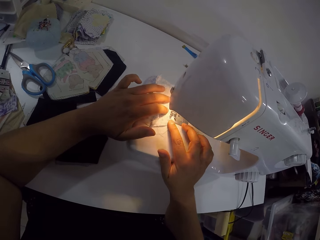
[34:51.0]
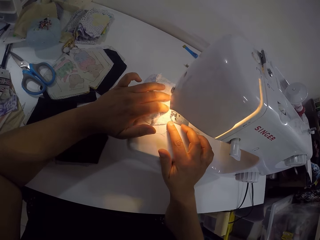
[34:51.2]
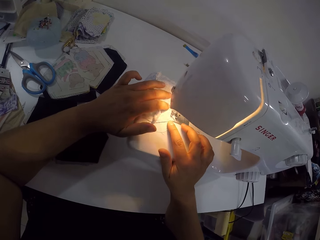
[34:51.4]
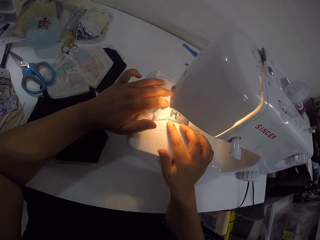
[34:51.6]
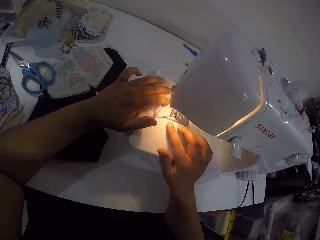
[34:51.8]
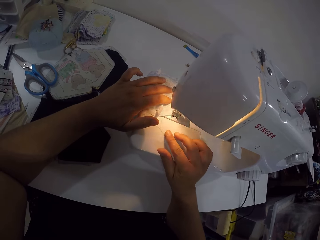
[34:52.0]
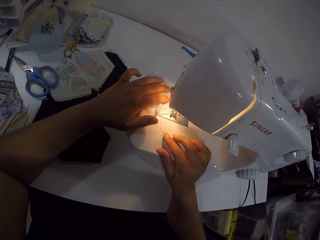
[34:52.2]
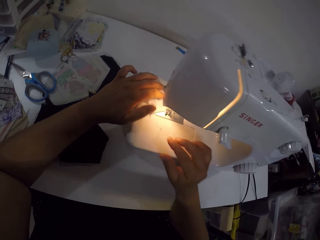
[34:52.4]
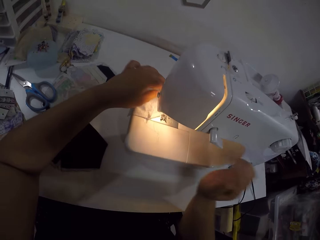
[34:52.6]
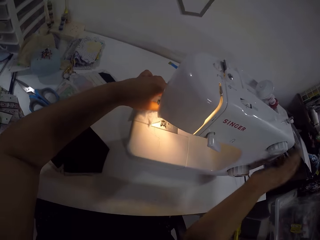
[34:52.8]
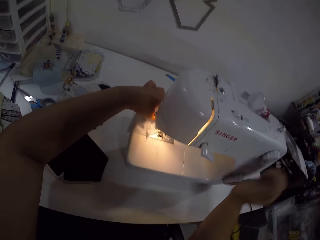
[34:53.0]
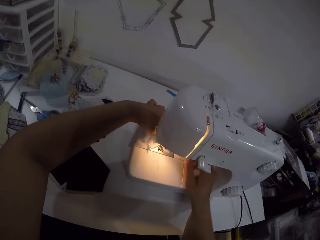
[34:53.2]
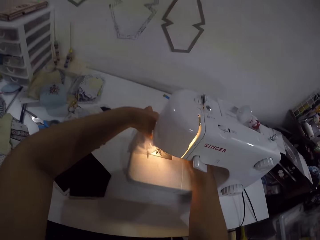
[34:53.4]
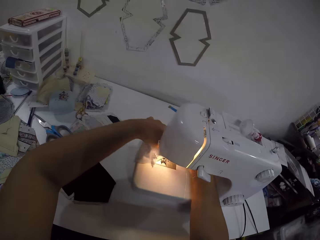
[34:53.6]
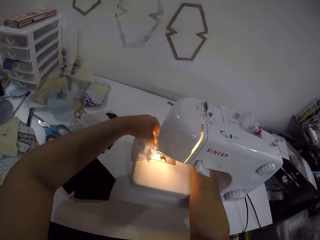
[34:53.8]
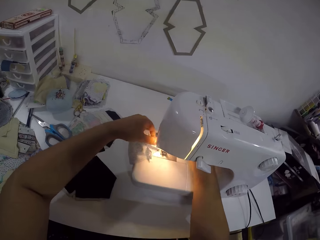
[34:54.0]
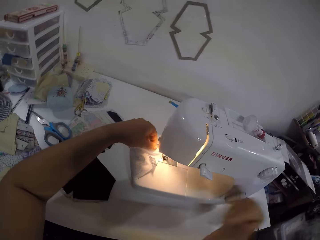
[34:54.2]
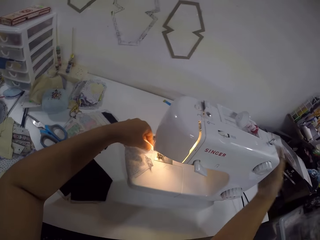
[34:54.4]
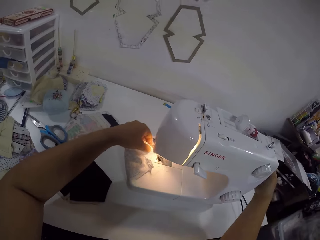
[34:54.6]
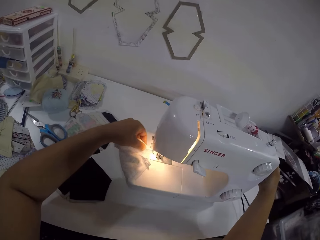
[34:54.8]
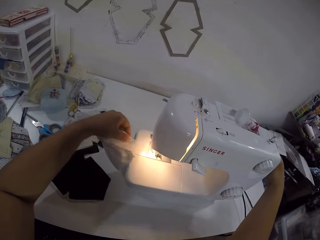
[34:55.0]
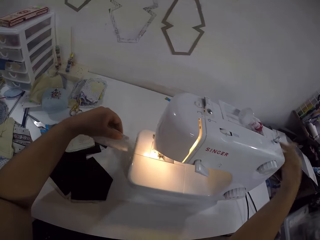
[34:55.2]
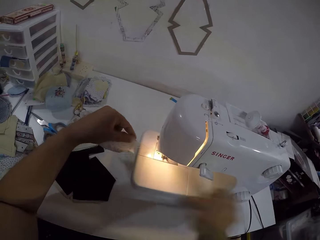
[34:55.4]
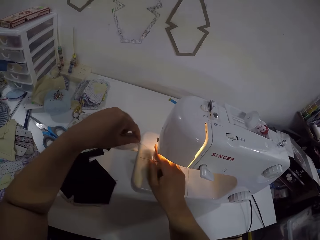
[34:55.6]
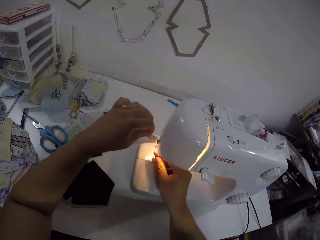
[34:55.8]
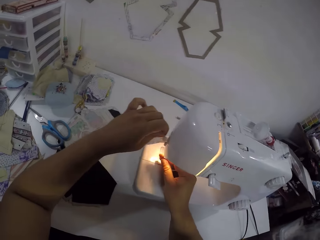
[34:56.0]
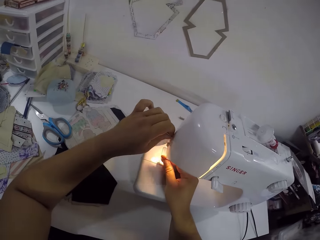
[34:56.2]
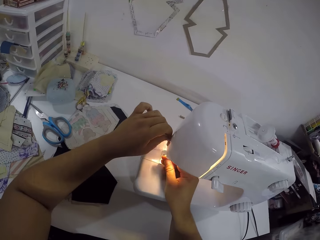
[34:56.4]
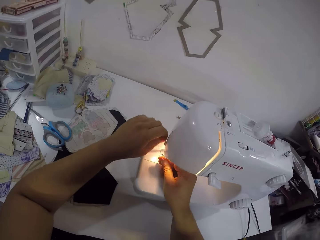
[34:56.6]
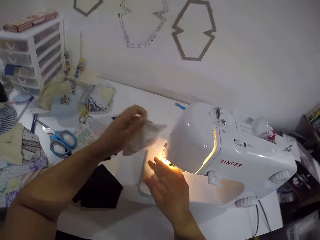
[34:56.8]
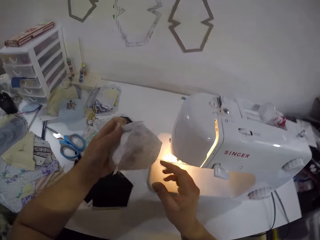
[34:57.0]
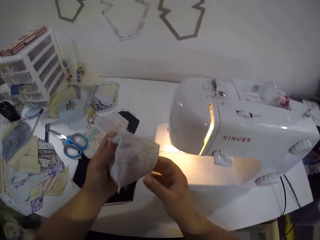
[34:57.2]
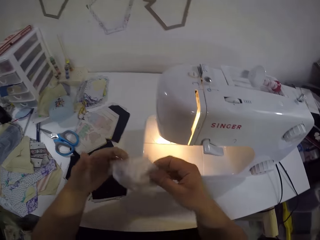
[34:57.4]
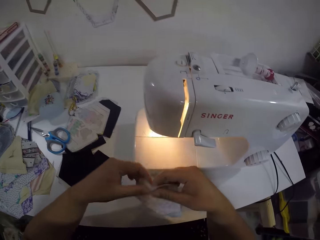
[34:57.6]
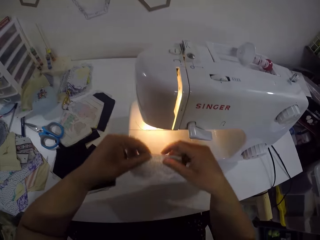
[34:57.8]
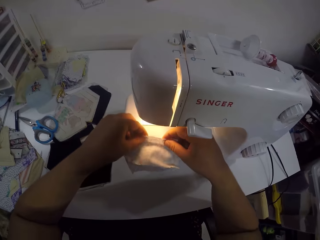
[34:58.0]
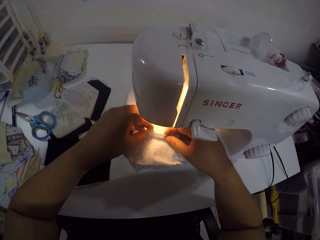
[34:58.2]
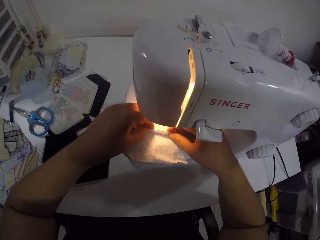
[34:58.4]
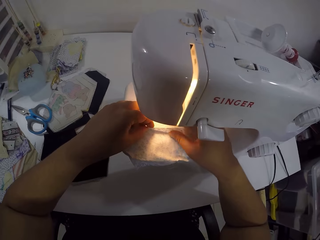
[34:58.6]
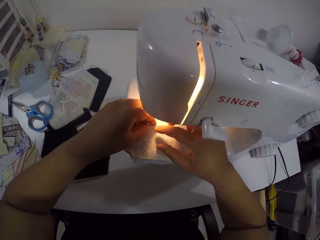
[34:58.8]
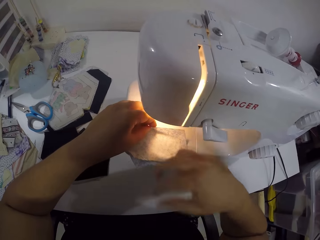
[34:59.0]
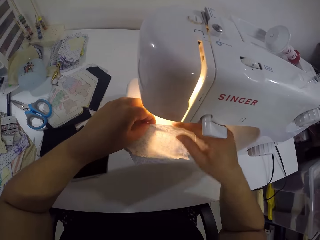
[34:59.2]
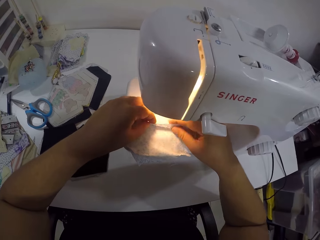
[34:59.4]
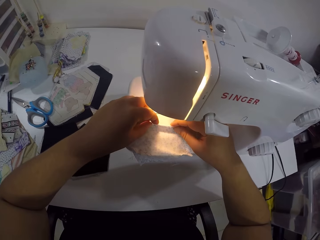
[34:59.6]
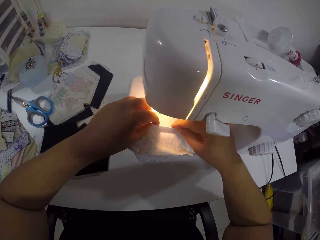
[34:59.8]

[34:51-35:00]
The camera wearer touches the hand wheel of the sewing machine with her right hand. She stops the machine with the right hand. She adjusts the piece of cloth or fabric on the sewing machine with her hands. She touches the hand wheel of the sewing machine with her right hand. She removes the fabric from the machine. She cuts the thread from the piece of cloth on the machine with her hands. She holds the piece of cloth with her hands. She places the piece of cloth on the sewing machine with her hands. She folds the piece of cloth on the sewing machine with her hands.

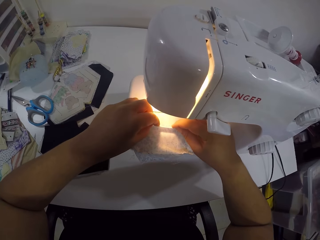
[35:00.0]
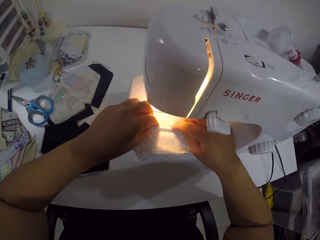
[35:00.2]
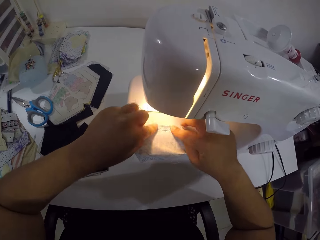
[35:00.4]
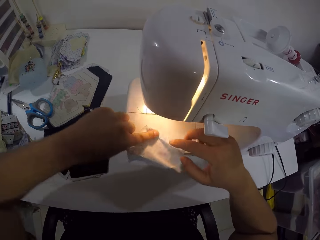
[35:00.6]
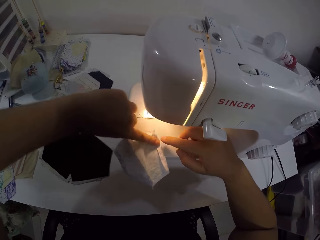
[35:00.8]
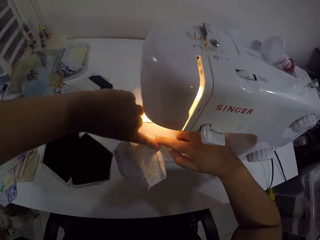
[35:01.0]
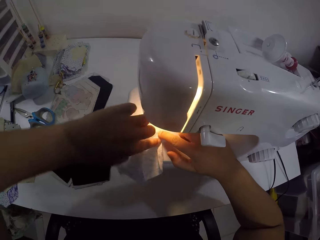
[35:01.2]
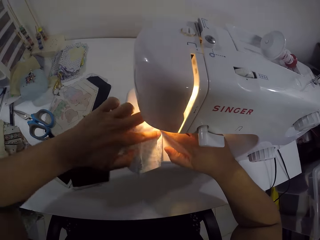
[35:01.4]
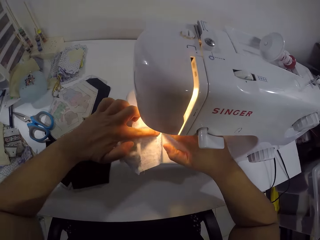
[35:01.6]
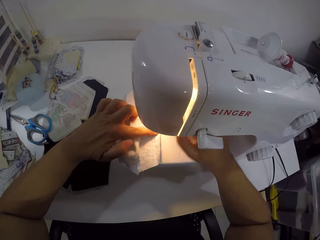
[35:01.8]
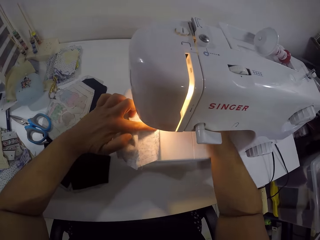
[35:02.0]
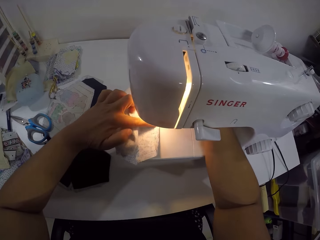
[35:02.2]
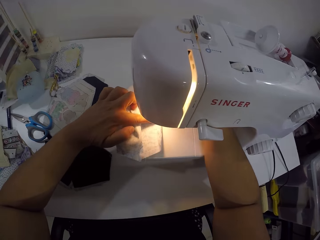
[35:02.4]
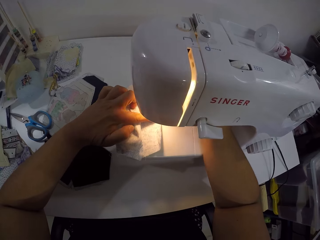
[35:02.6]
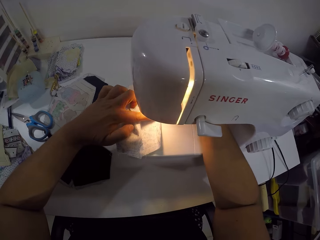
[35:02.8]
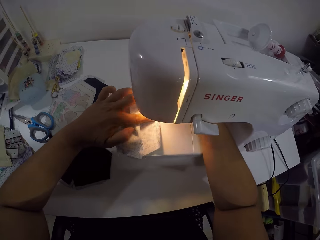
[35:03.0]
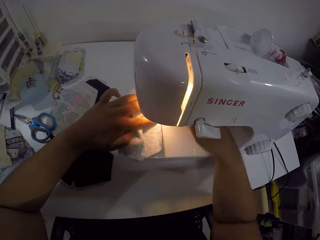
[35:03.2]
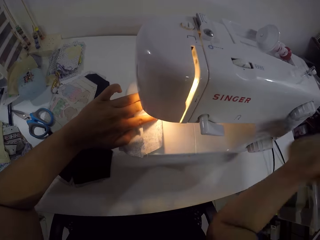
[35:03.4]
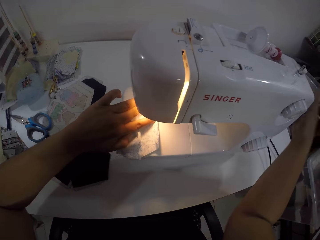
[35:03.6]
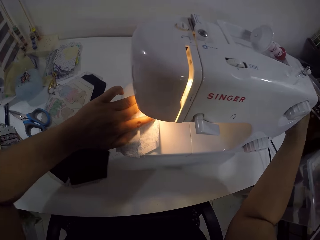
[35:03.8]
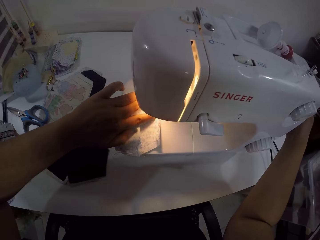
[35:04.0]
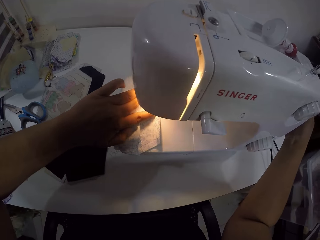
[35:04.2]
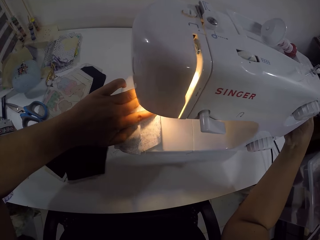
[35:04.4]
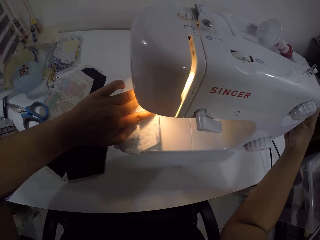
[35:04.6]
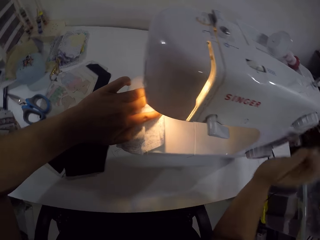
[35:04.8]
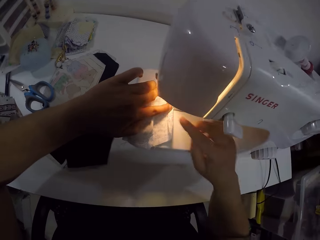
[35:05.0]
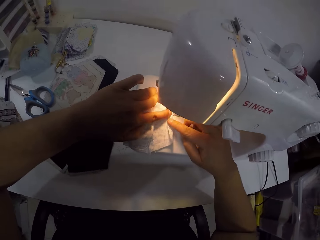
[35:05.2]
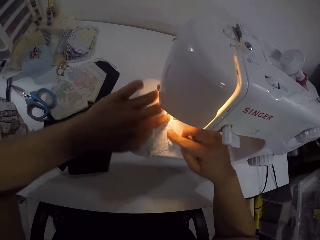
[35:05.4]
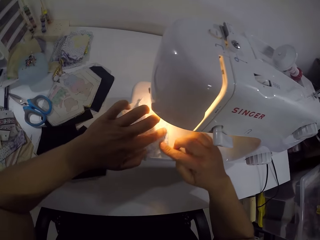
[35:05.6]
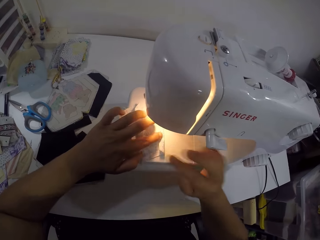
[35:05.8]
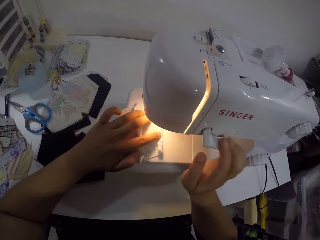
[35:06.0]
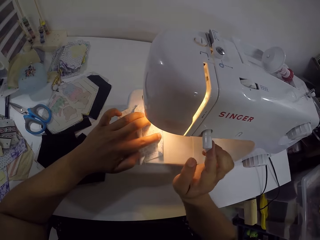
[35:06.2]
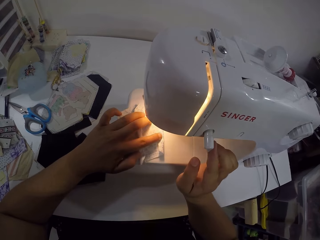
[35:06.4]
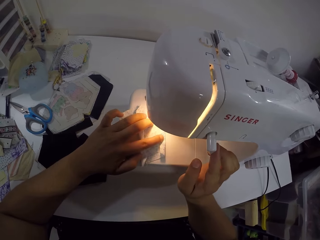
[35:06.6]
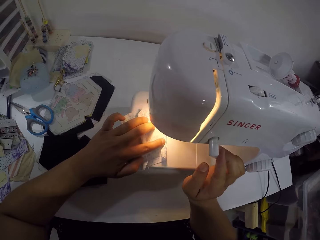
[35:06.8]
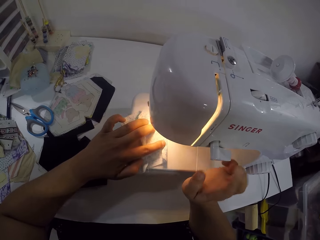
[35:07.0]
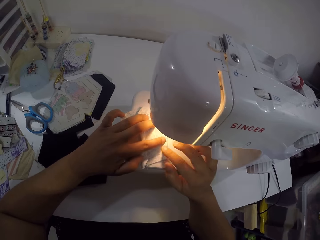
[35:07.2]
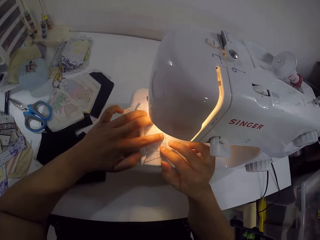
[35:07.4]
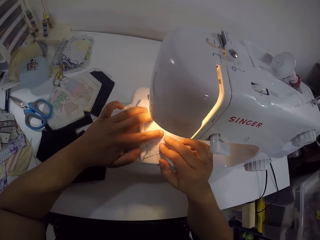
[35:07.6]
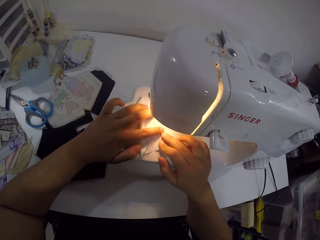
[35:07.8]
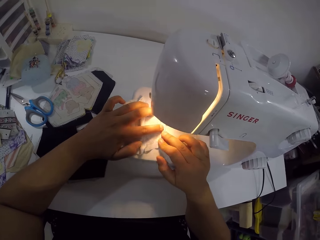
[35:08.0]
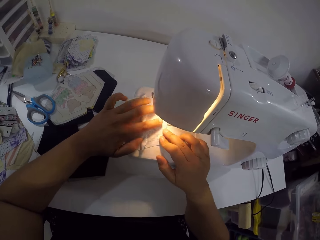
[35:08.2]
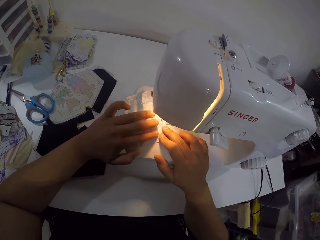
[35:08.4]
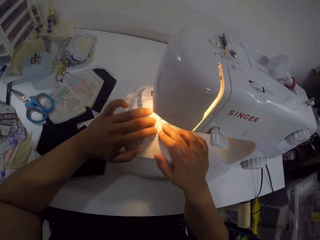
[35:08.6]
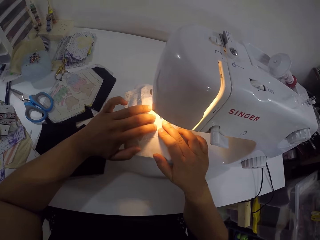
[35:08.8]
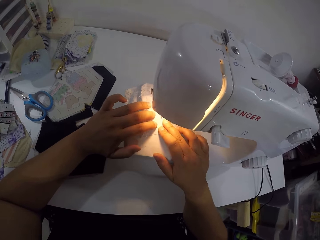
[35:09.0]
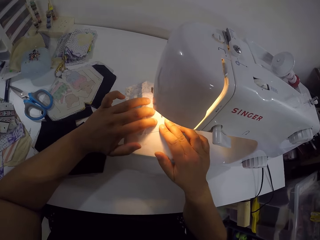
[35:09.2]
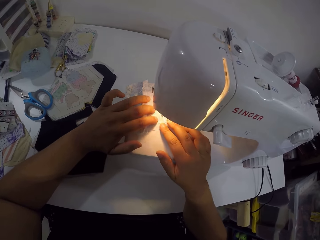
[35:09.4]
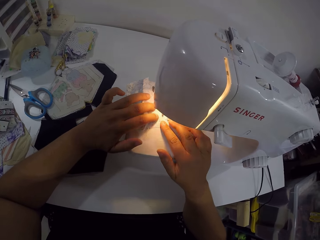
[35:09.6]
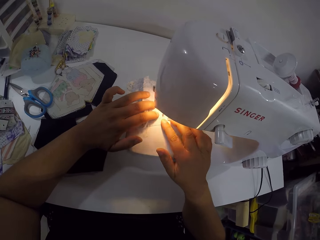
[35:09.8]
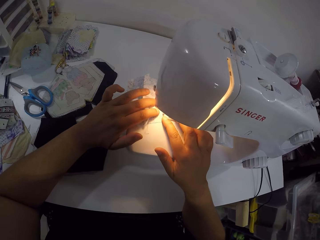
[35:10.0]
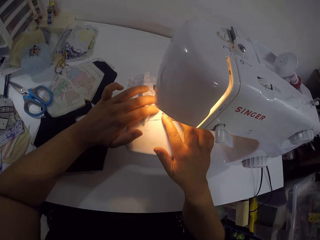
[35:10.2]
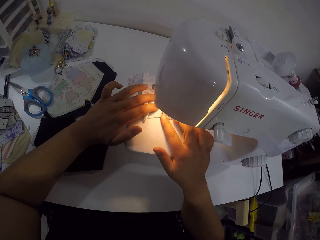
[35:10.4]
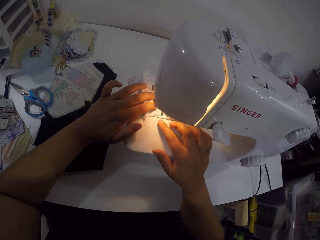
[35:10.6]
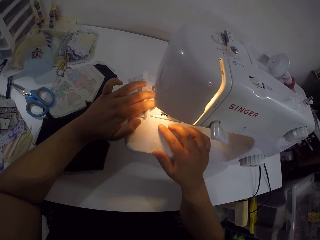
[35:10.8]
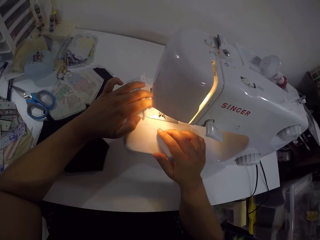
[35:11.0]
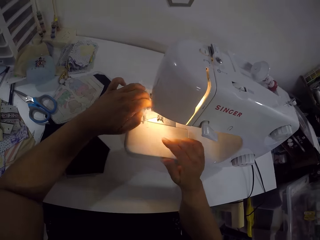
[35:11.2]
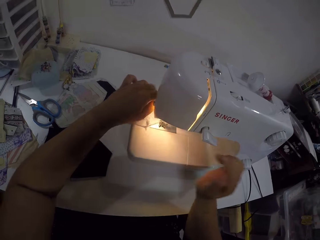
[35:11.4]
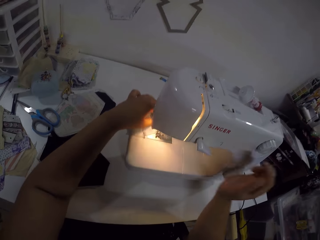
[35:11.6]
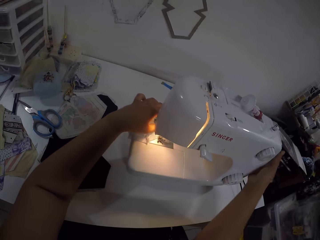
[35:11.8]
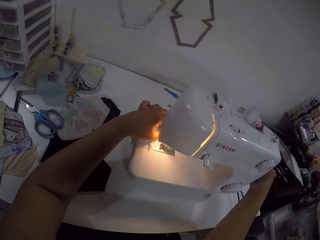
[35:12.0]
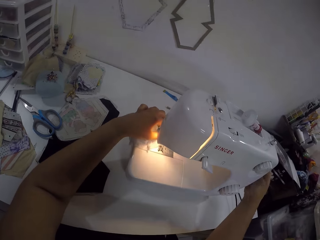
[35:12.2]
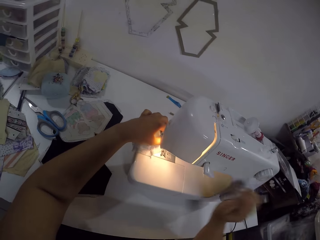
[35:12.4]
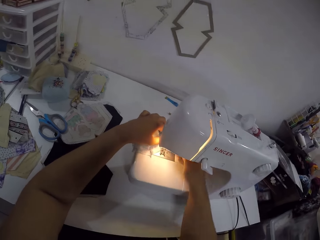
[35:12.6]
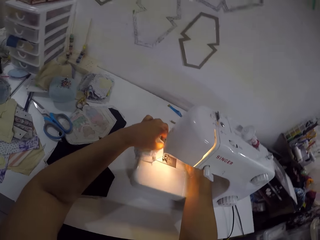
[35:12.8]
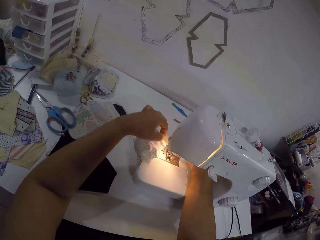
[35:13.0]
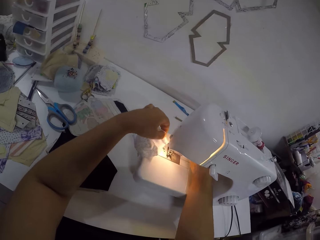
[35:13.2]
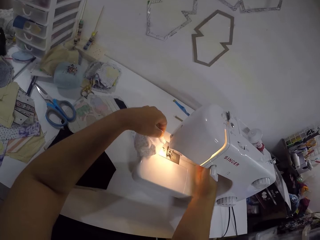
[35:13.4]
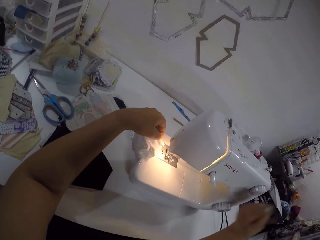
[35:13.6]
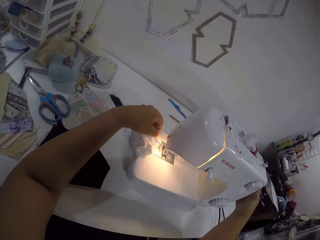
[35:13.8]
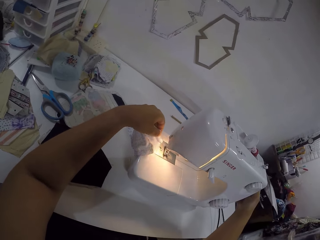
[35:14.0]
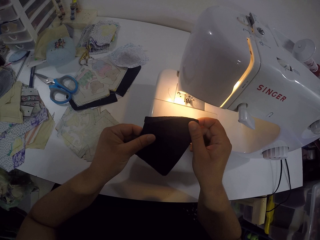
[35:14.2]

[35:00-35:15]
The camera wearer removes thread from the fabric or piece of cloth with the right hand. She folds the fabric with both hands. She moves the piece of cloth on the sewing machine with her hands. She turns the fabric. She starts the machine. She touches the hand wheel of the sewing machine with her right hand. She sews the fabric with the sewing machine. She holds the piece of cloth with her hands. She presses the presser foot lever with her right hand. She touches the fabric with the right hand. She holds something with the right hand on the machine. She holds the piece of cloth with her hands. She sews the fabric with the sewing machine. She touches the hand wheel of the sewing machine with her right hand. She stops the machine with the right hand. She removes the piece of cloth from the sewing machine with her left hand. She holds the fabric with both hands. She touches the hand wheel of the sewing machine with her right hand.
